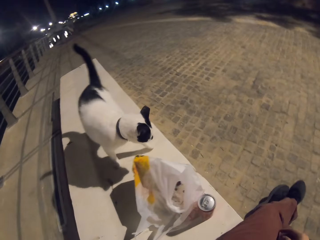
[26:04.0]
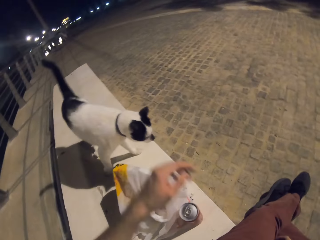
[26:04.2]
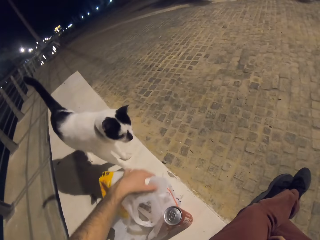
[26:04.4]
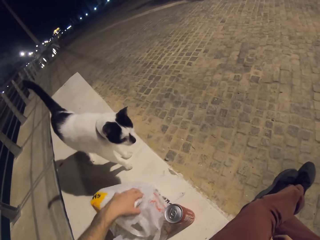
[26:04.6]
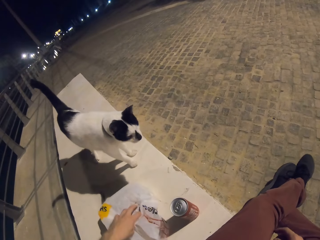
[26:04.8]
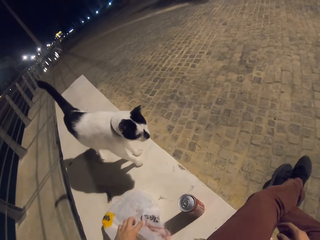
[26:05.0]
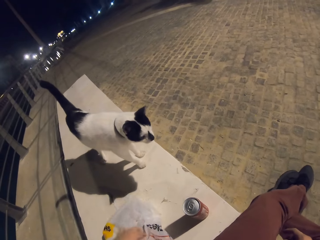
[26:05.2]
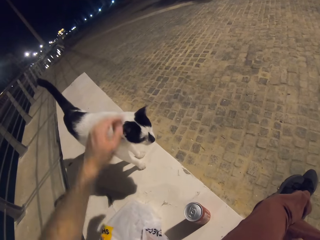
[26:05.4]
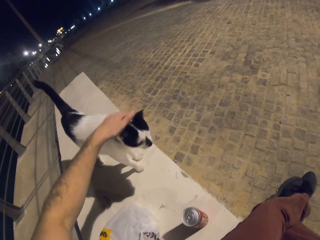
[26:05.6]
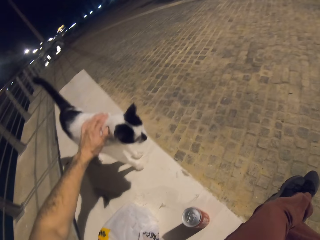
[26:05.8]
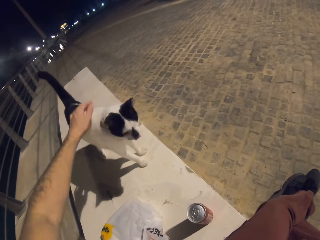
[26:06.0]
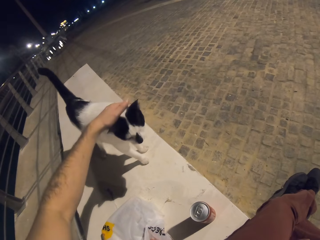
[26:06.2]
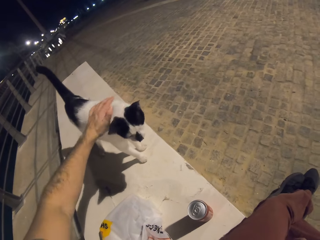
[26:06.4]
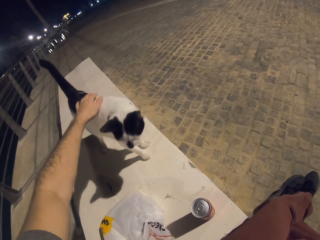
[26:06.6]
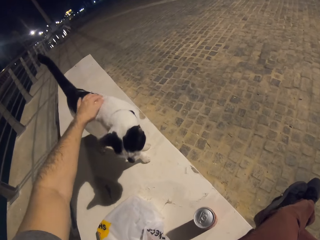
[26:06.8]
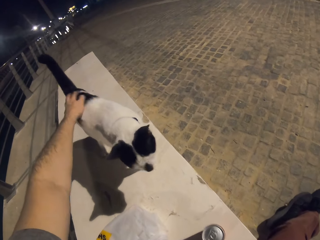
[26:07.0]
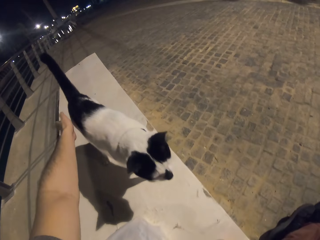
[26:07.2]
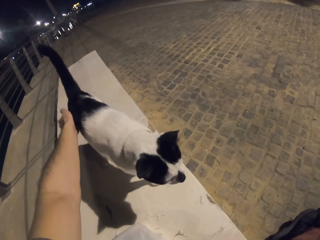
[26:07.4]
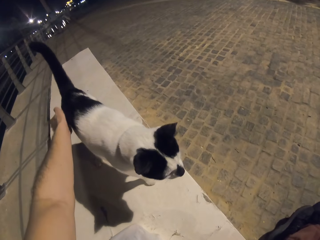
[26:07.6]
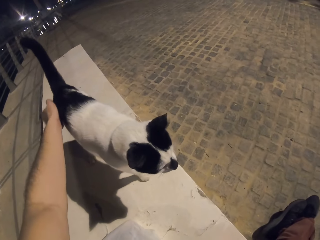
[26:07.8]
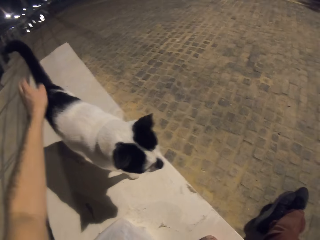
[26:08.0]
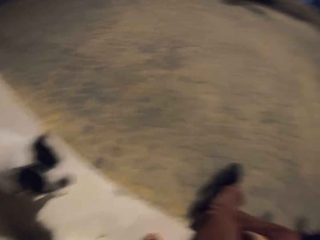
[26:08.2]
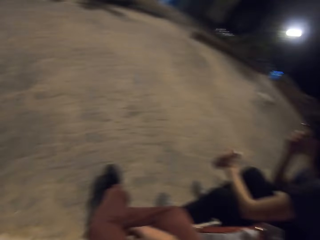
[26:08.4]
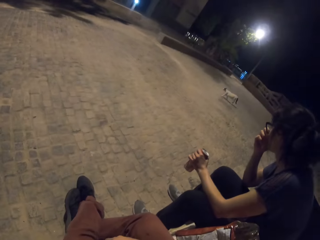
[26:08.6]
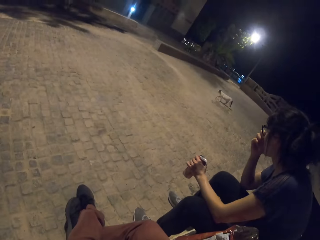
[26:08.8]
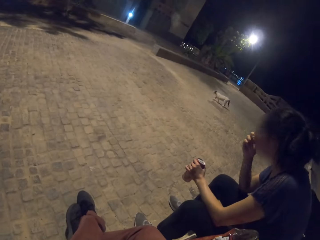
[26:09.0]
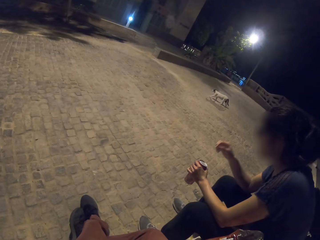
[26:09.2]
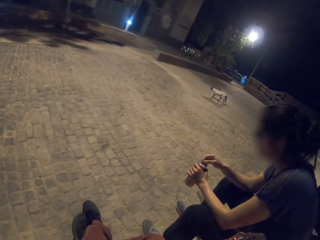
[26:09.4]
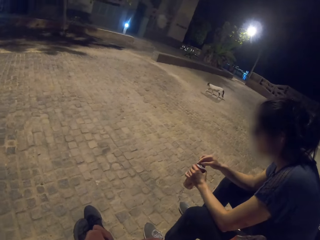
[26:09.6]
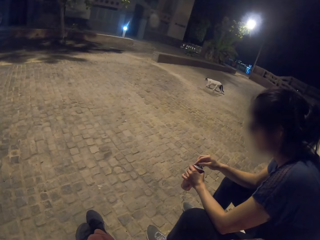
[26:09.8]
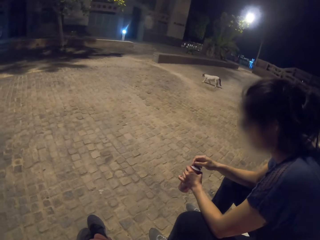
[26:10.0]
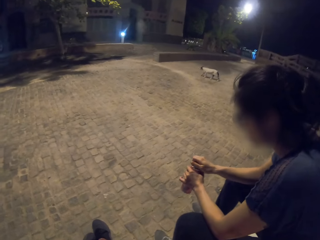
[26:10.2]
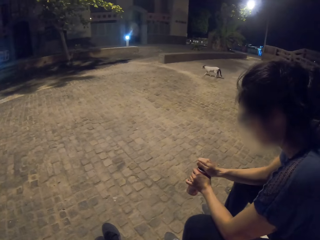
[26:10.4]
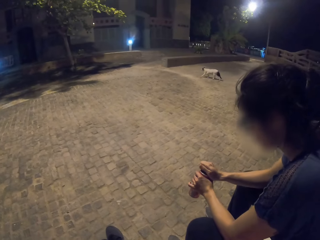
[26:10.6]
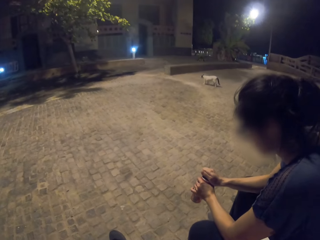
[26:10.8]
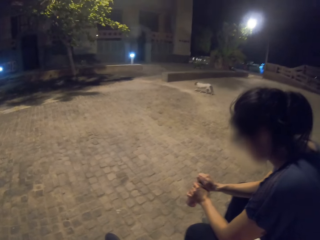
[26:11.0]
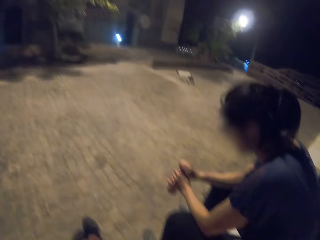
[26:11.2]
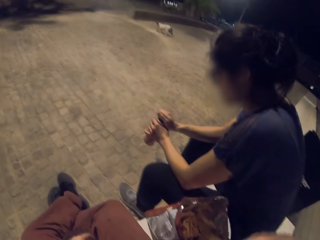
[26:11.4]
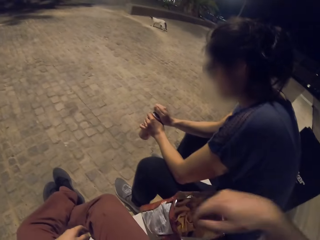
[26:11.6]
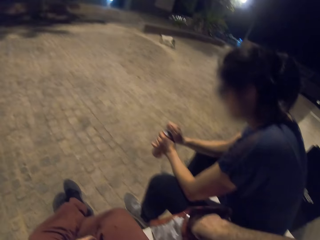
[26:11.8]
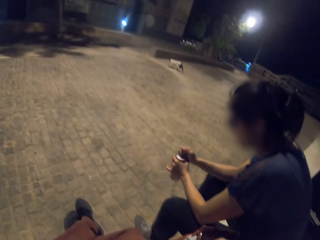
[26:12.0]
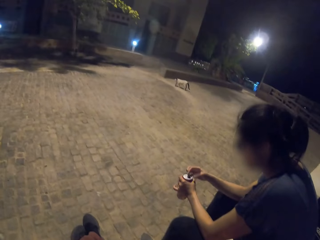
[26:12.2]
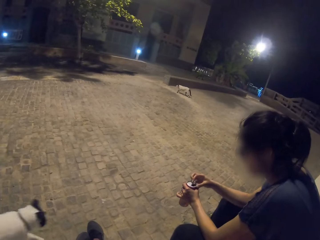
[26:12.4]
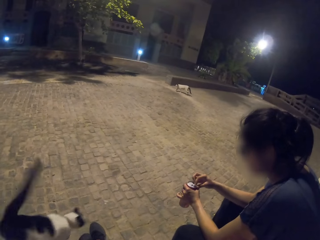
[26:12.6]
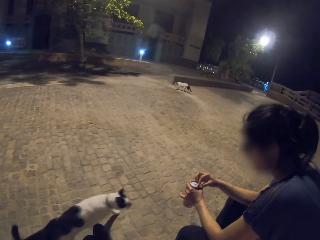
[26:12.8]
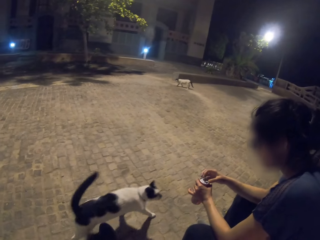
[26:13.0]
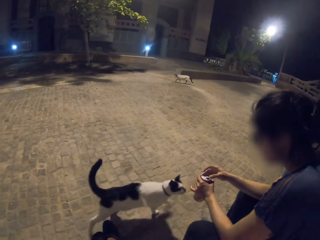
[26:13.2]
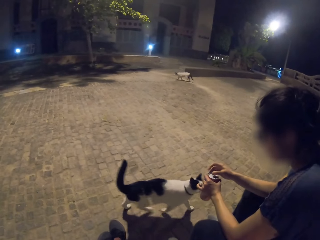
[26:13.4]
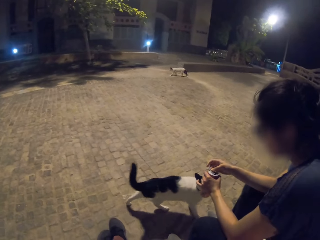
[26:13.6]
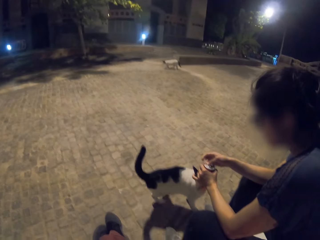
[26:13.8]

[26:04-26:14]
The camera wearer places his hand on a pet. A lady opens the can.

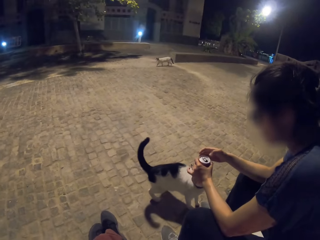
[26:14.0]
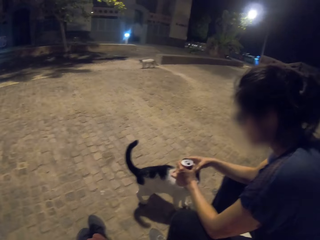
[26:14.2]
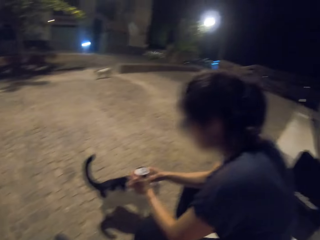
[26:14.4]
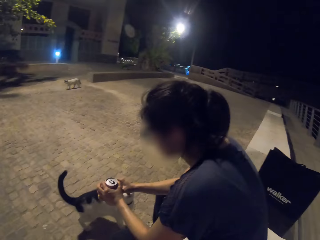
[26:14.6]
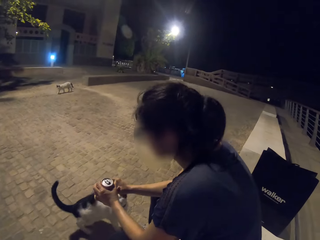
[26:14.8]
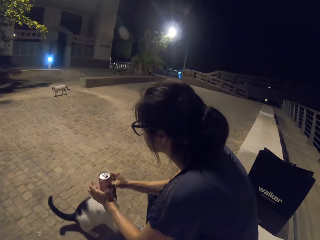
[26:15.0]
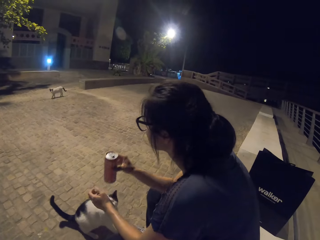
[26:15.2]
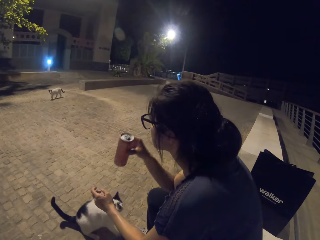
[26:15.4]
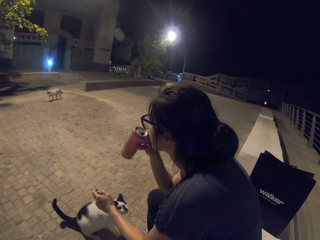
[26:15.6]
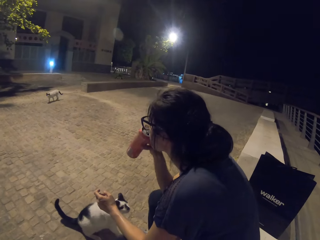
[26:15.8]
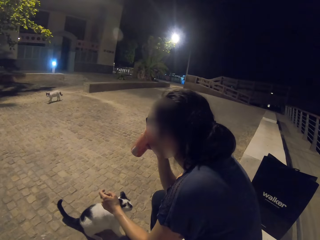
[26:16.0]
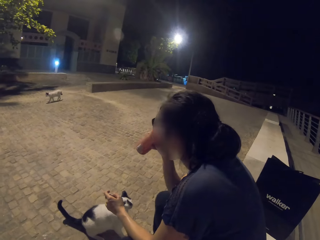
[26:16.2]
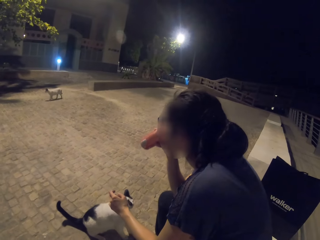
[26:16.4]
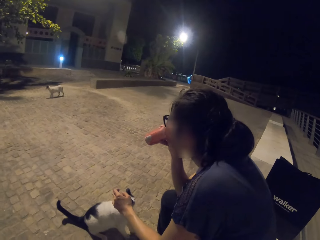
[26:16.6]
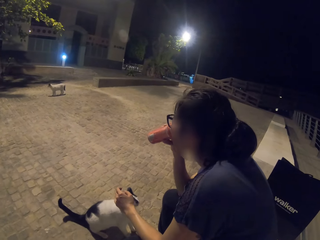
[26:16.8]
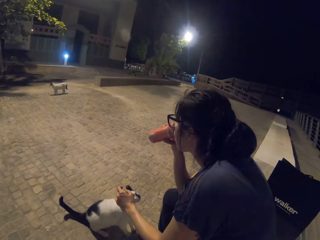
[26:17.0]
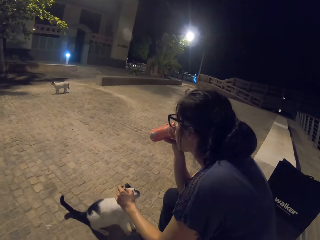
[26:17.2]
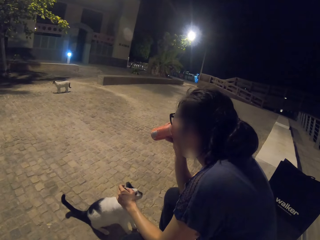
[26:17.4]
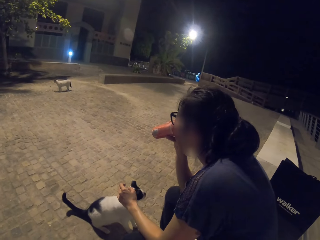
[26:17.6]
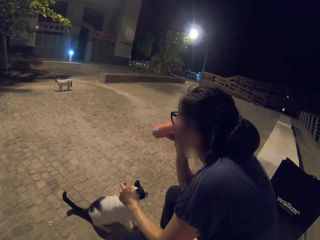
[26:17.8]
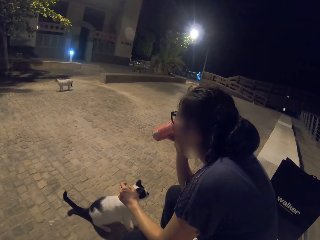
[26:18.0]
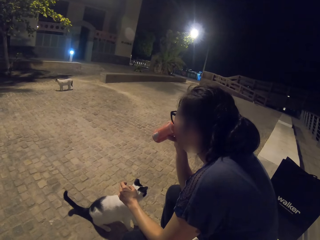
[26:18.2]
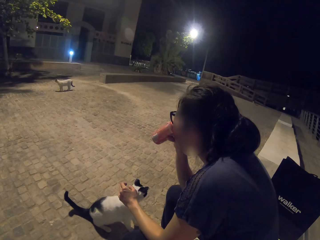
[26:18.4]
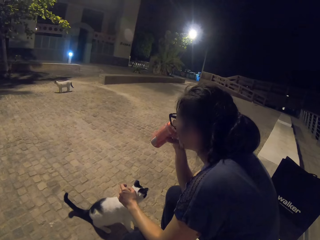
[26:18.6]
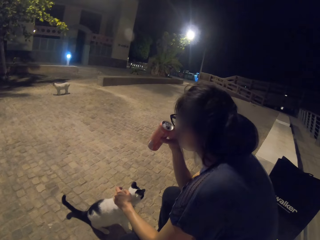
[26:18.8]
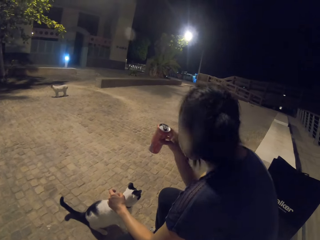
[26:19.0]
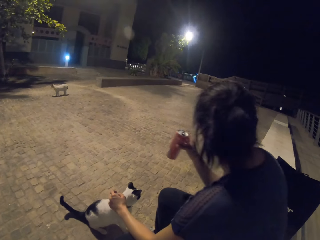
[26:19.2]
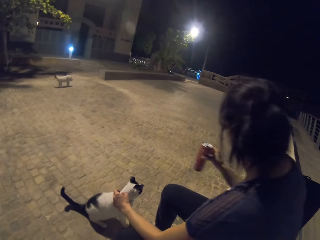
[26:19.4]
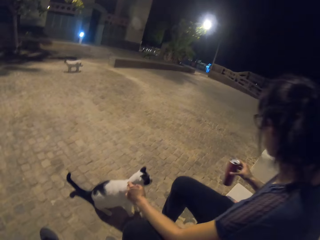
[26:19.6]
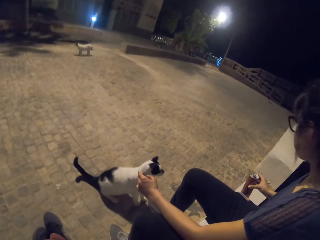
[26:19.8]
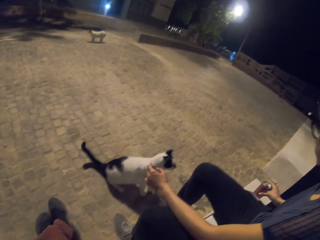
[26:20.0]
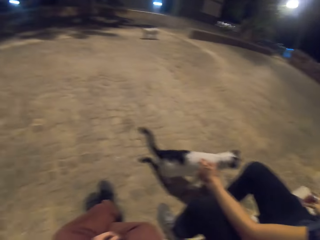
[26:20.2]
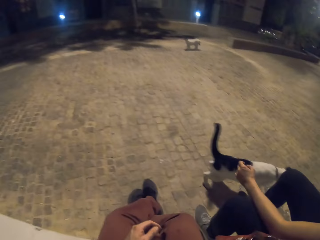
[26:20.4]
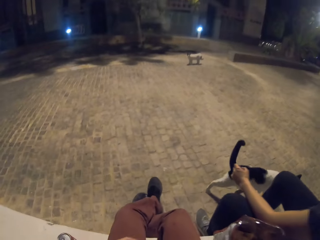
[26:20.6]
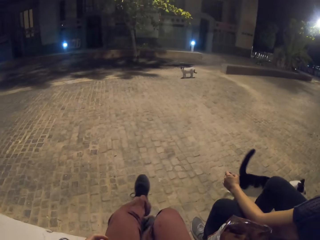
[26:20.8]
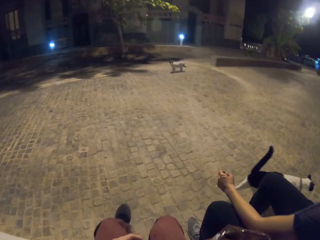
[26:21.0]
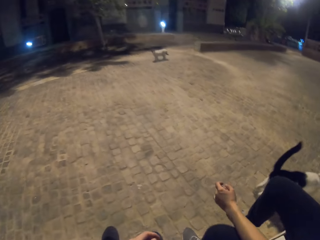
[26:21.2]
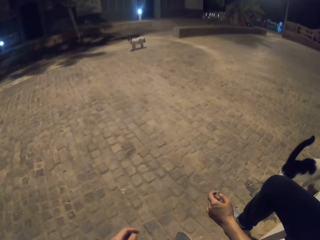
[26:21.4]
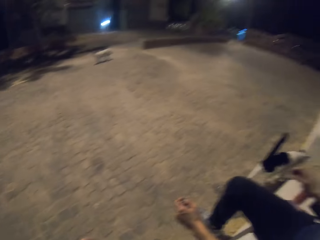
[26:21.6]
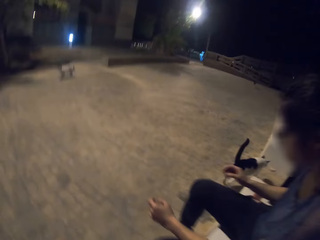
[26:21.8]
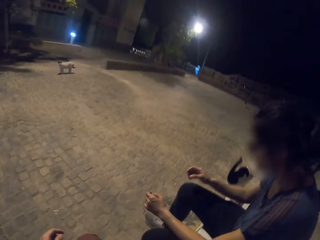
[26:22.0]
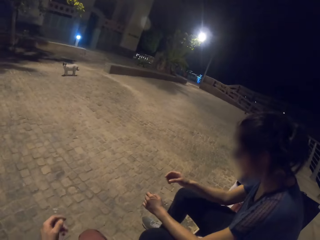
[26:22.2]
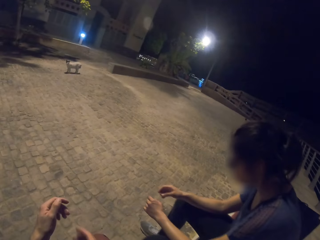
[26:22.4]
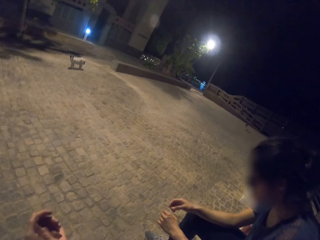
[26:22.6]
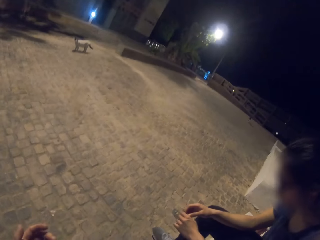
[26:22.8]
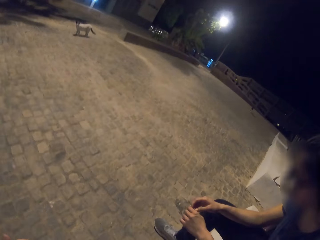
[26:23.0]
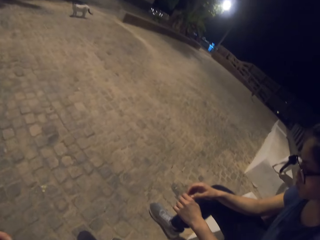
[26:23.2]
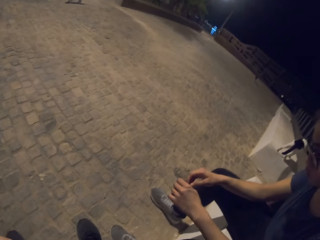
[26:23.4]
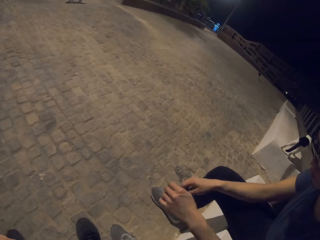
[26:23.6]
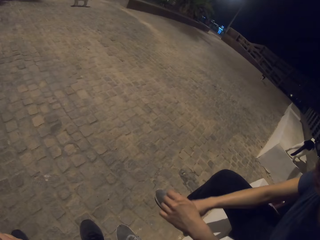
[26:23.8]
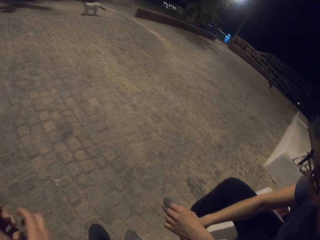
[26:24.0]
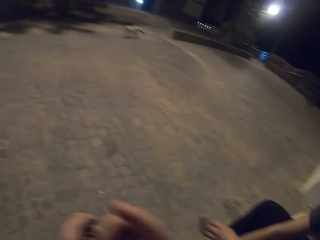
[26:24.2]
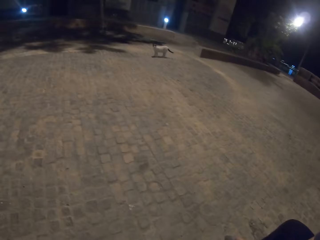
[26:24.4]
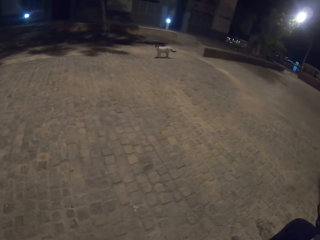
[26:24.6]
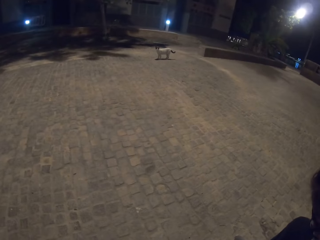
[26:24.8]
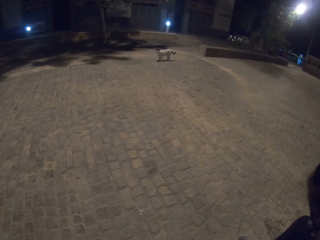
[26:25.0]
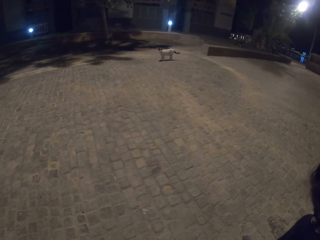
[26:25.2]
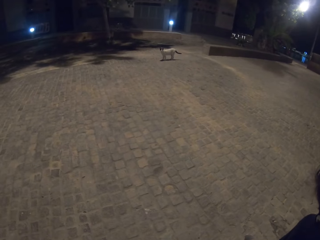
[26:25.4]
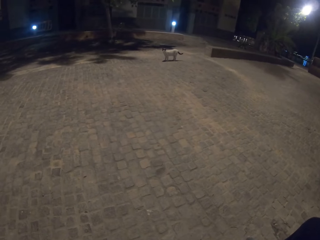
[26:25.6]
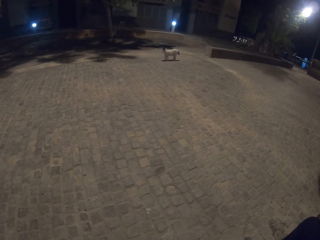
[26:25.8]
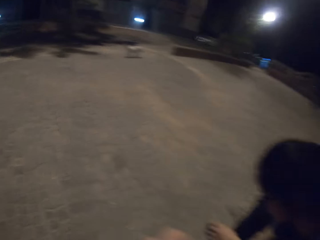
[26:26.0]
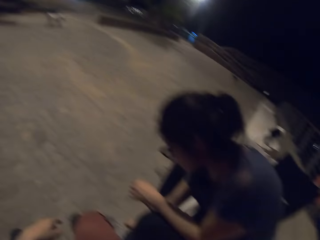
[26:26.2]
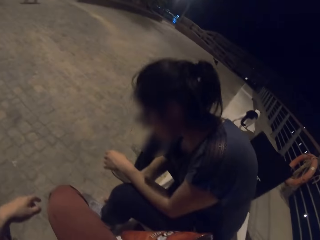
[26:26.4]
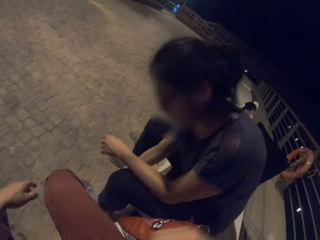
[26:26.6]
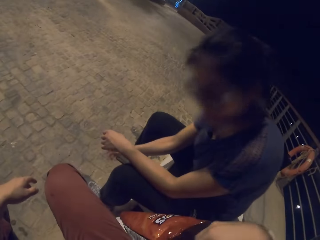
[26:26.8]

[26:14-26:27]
The lady drinks the soft drink from the can. The lady places the can on the seat.
